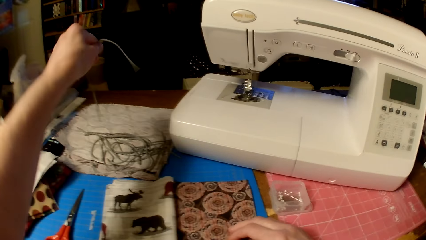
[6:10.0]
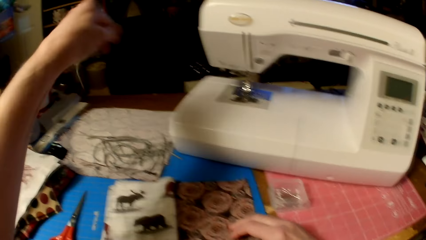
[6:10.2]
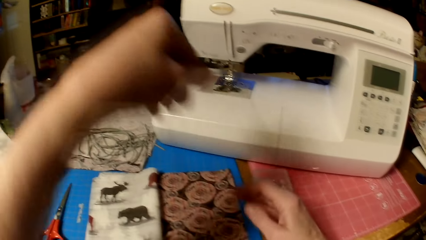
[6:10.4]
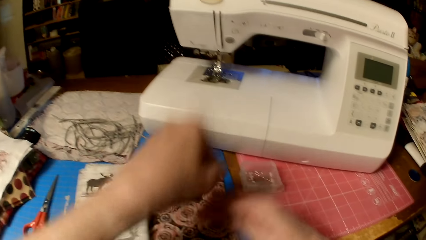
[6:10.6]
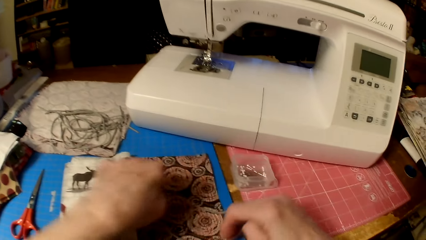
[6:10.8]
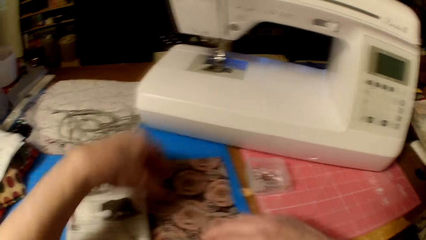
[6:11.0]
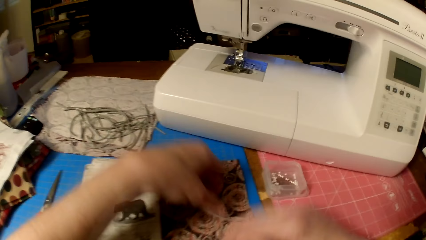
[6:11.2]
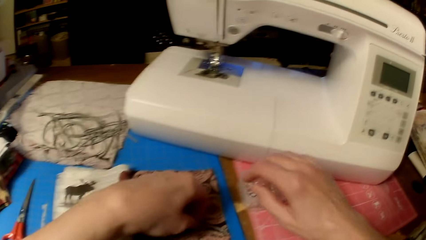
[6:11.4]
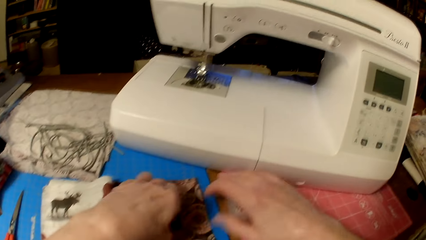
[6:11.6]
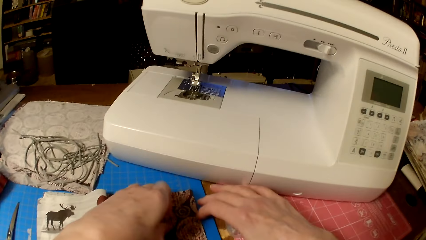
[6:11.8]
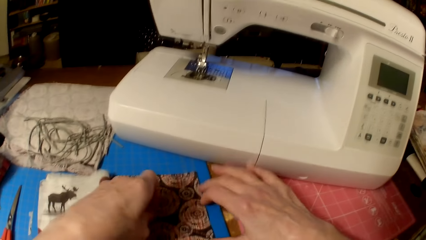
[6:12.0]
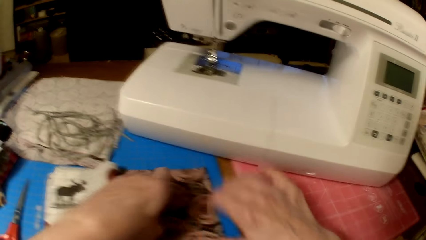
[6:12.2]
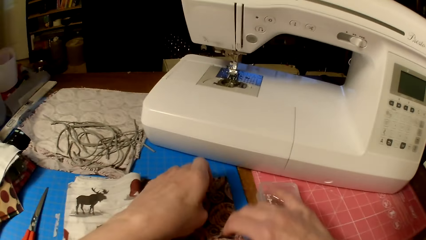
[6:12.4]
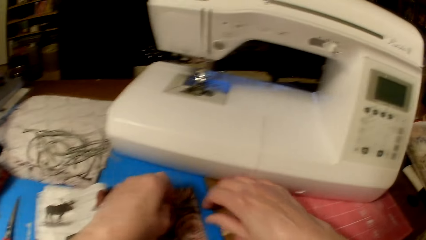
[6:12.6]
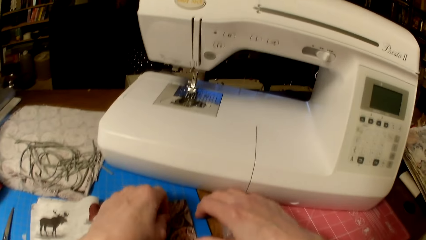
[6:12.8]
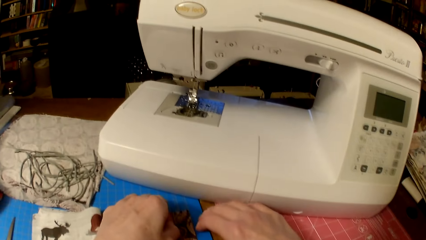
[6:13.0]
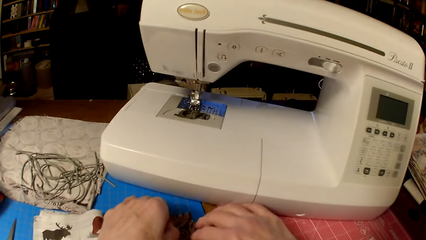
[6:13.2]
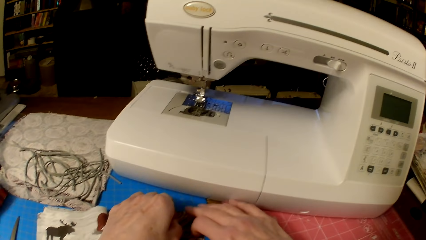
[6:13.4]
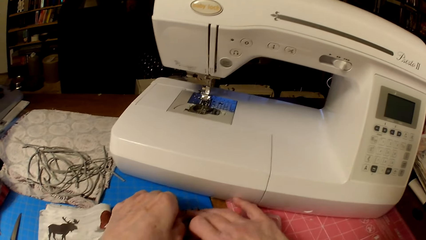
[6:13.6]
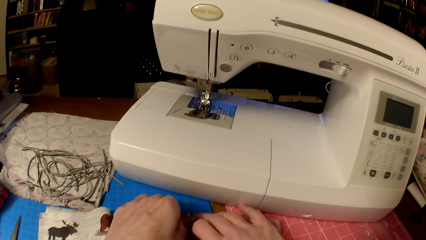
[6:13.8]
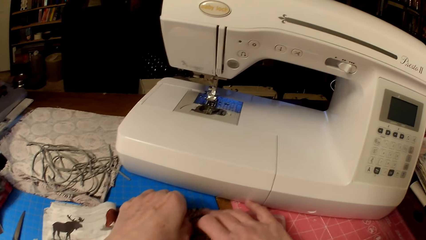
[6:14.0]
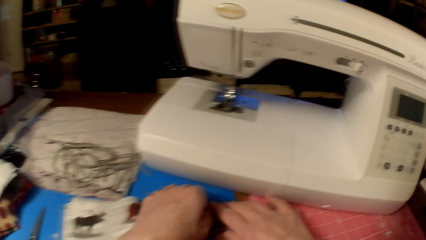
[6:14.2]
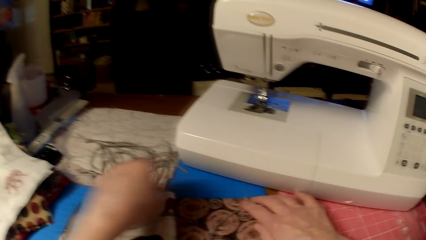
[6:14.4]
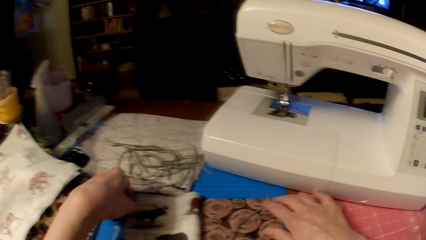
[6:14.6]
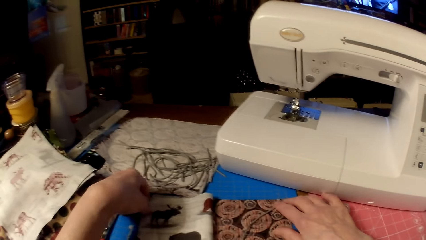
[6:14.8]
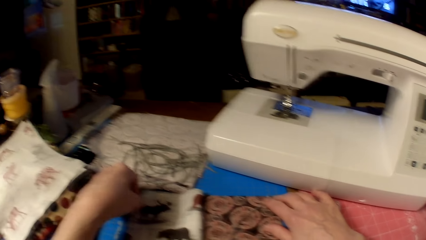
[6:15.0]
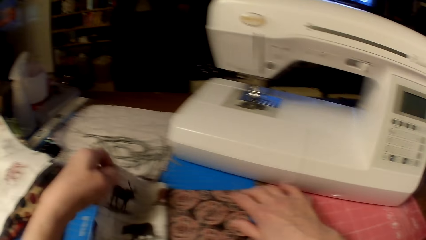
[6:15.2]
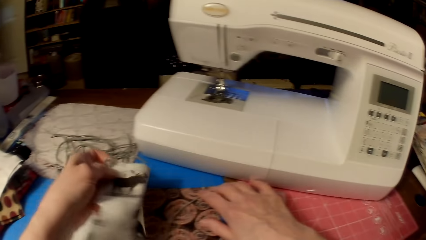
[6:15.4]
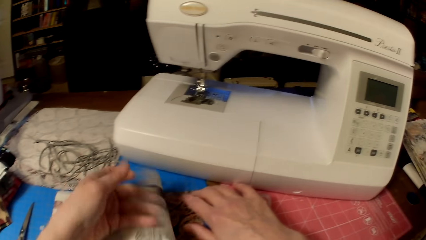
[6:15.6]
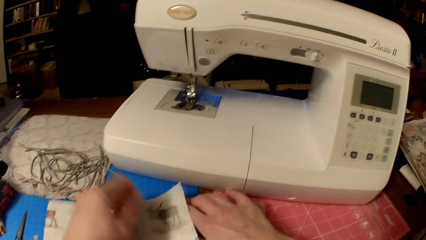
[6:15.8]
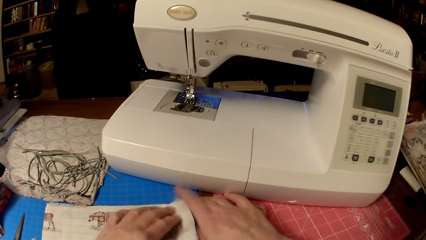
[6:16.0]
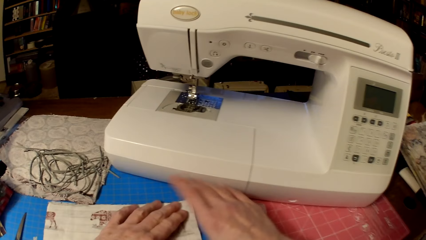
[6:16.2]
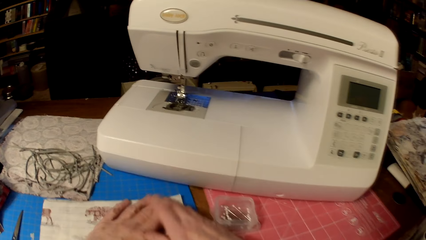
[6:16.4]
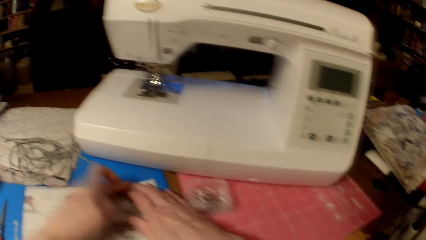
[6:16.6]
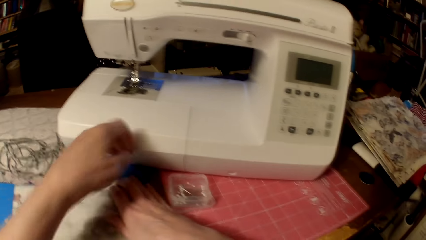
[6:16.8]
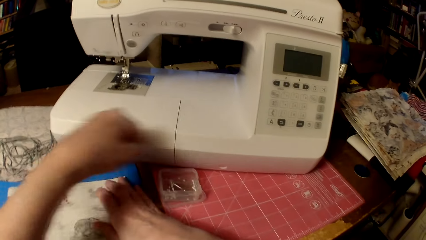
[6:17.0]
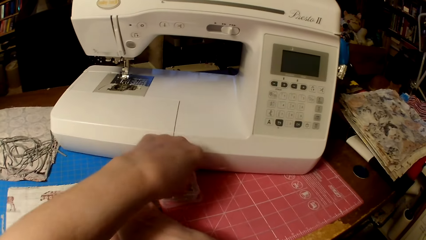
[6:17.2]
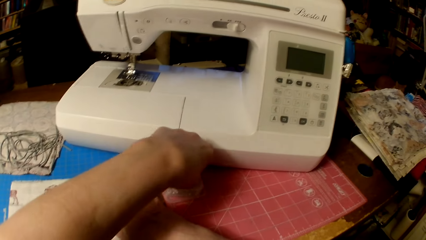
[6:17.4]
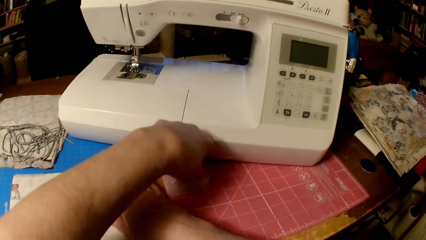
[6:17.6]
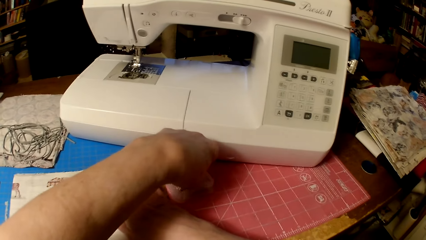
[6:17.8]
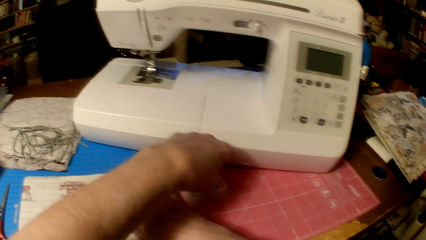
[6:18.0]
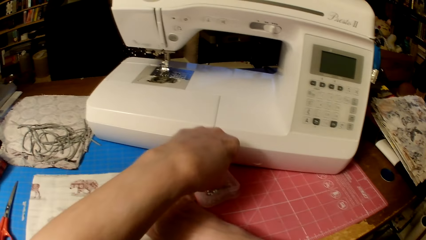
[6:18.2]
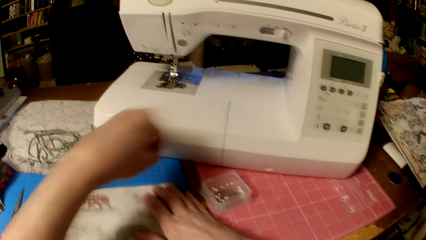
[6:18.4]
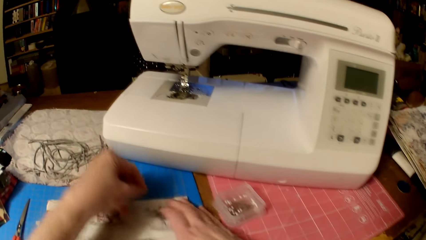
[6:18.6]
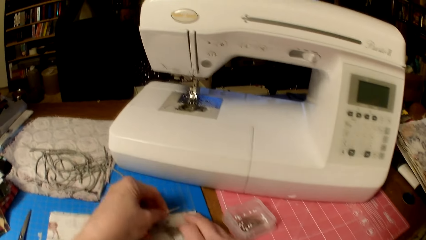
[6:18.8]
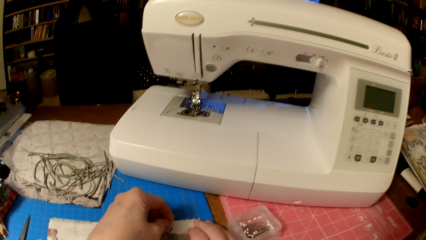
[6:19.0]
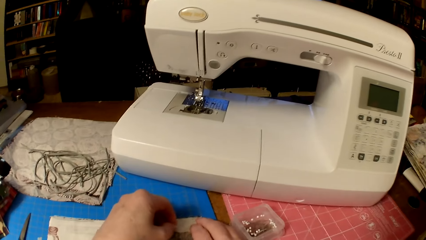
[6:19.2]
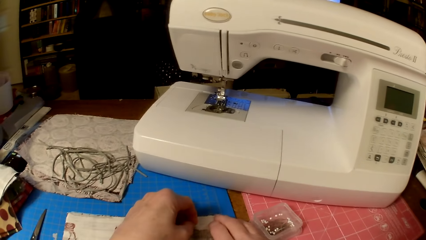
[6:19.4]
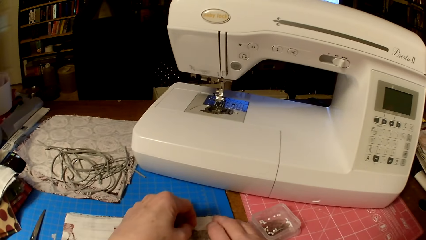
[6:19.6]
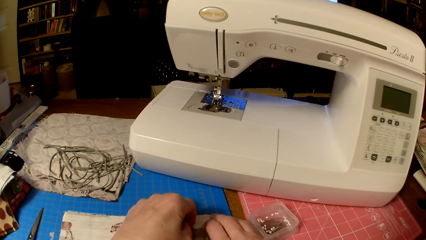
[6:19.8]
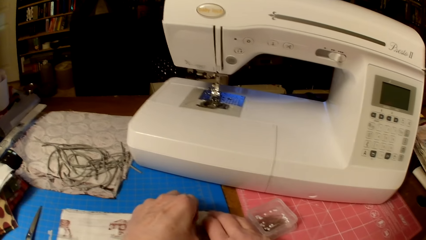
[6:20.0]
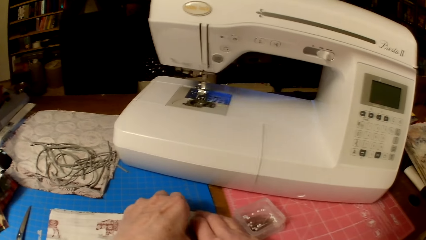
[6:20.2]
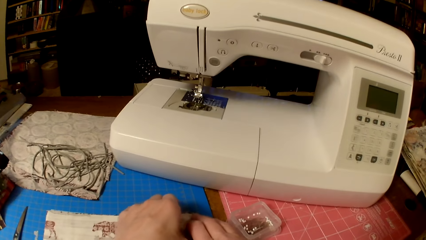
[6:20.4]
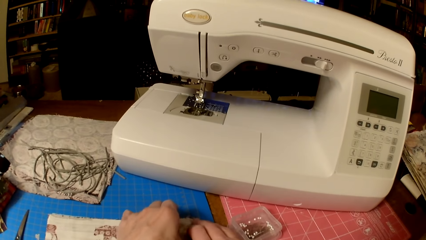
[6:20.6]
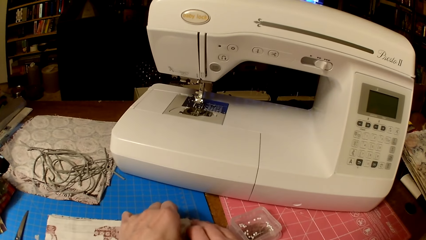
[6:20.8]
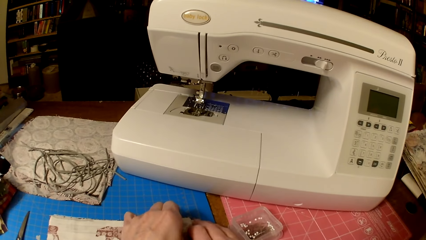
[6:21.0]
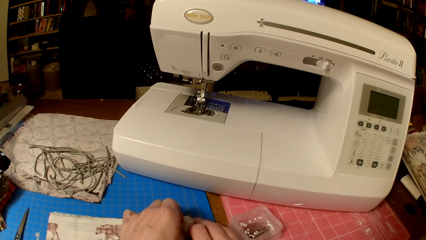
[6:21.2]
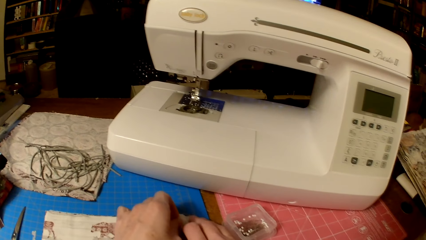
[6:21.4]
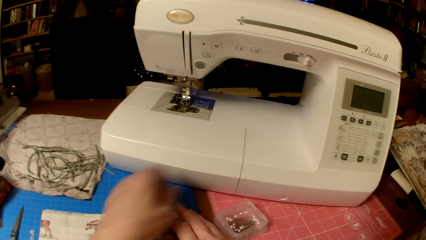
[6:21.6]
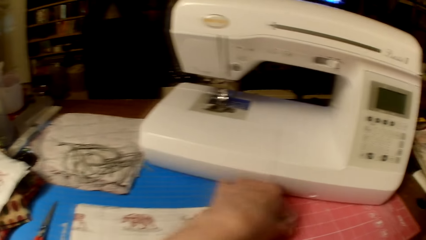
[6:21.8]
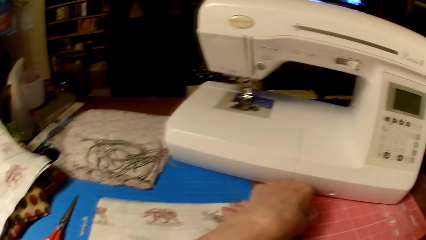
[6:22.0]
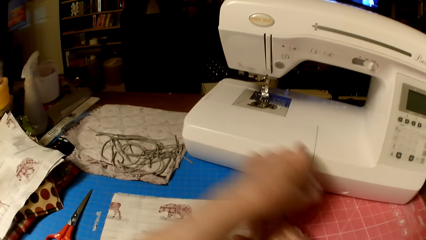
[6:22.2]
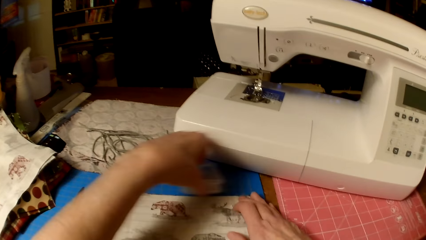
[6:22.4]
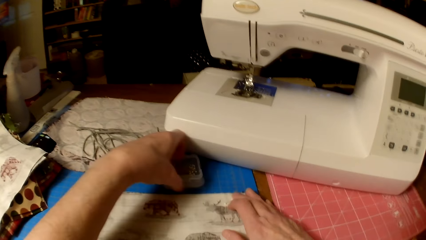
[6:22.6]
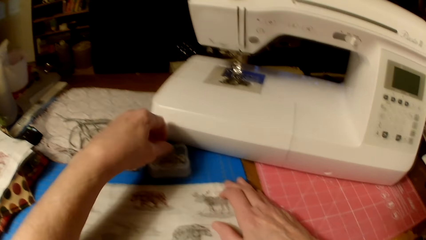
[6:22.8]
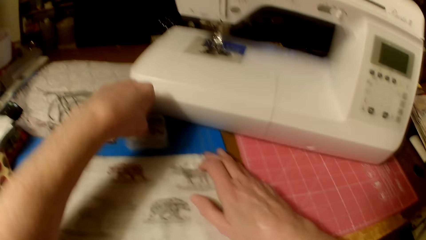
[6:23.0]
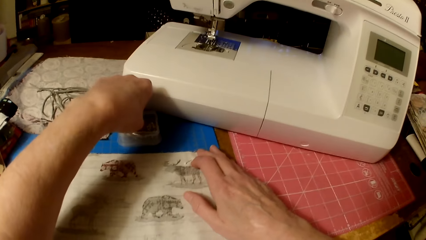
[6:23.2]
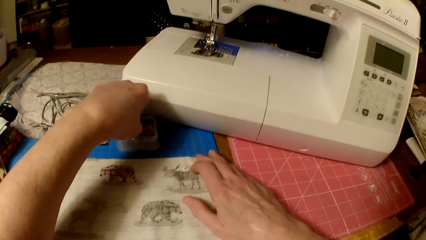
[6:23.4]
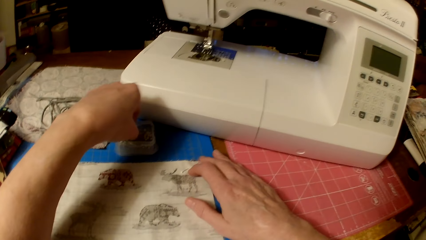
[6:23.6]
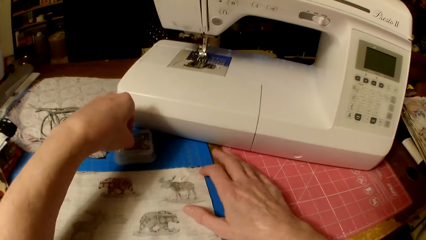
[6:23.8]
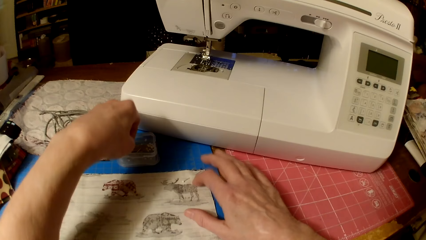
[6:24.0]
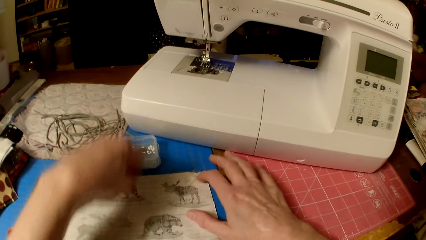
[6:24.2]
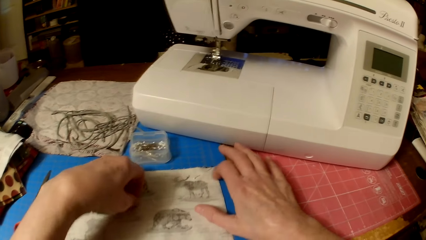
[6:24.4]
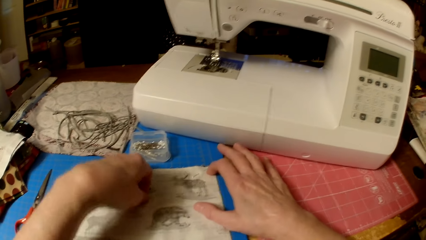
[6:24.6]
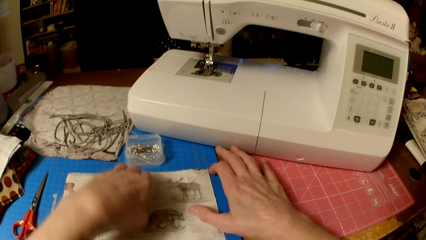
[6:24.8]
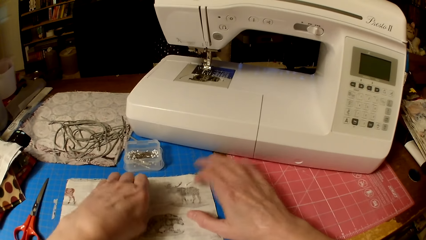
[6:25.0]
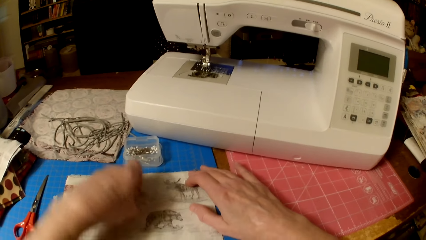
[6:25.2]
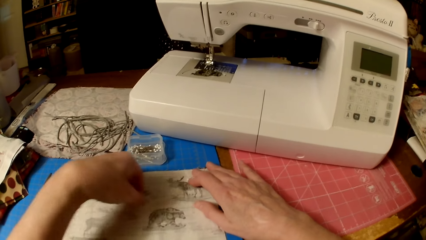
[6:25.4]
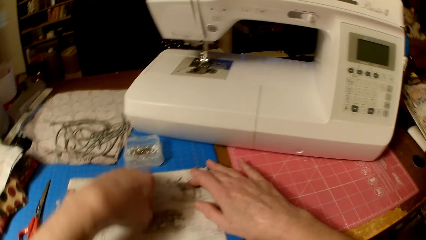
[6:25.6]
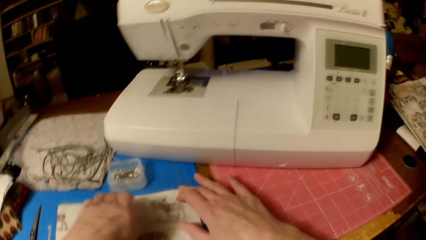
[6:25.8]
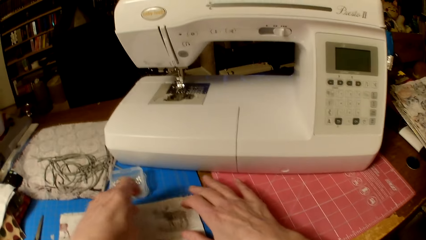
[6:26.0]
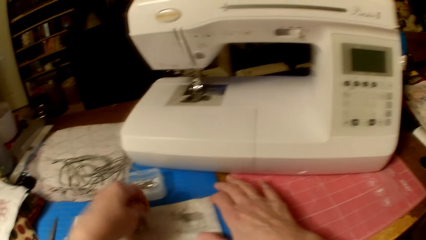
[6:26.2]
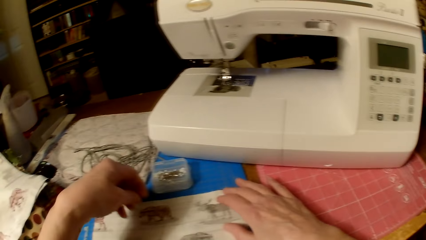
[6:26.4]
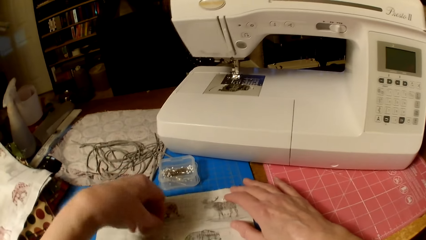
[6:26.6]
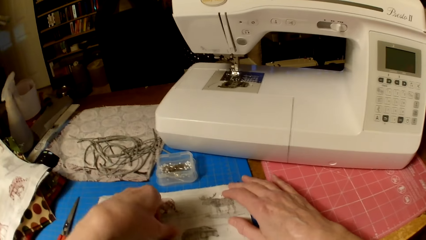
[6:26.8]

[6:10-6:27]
The camera wearer picks a piece of knitting thread. They put the piece of knitting thread on the piece of cloth. They unfold the piece of cloth. They pick a pin from the container. They put the pin in the pieces of cloth. They move the container with pins. They pick a pin from the container.
